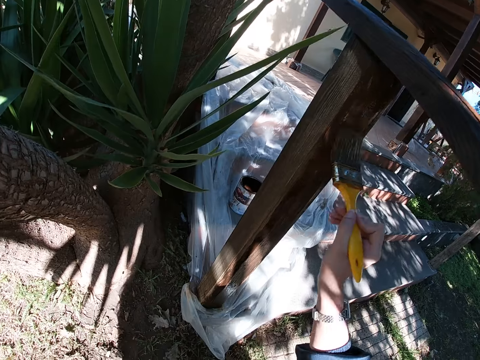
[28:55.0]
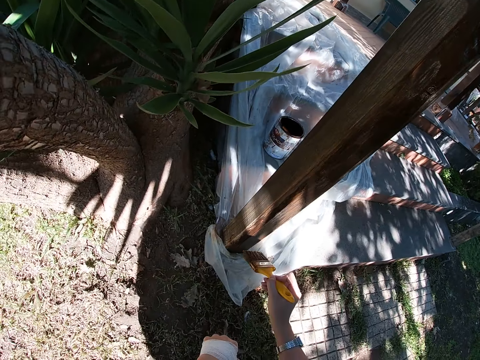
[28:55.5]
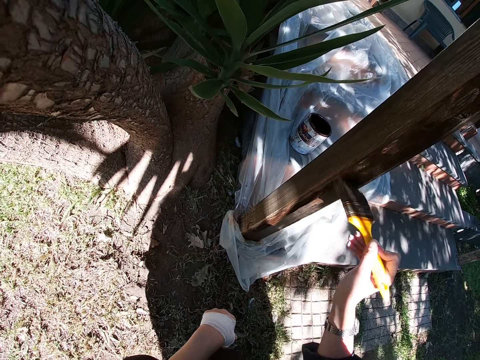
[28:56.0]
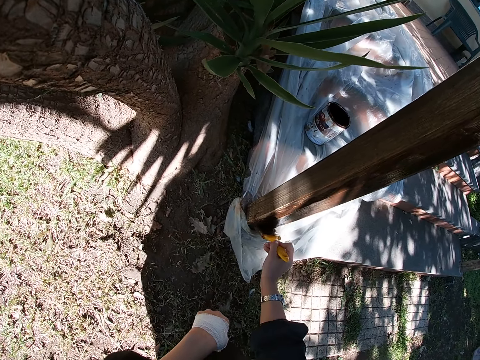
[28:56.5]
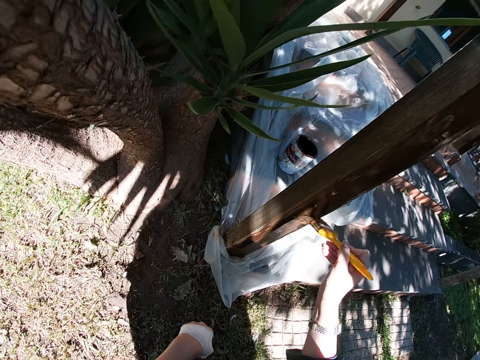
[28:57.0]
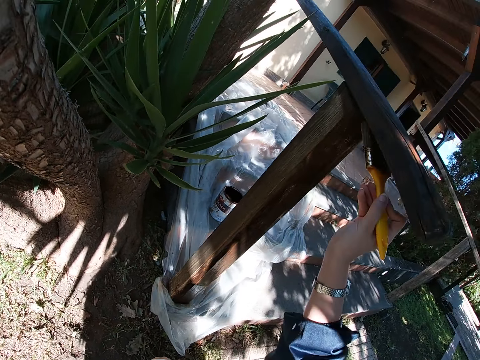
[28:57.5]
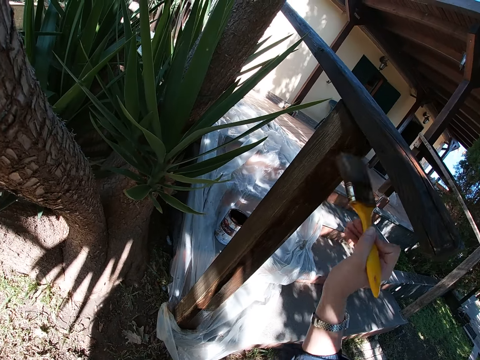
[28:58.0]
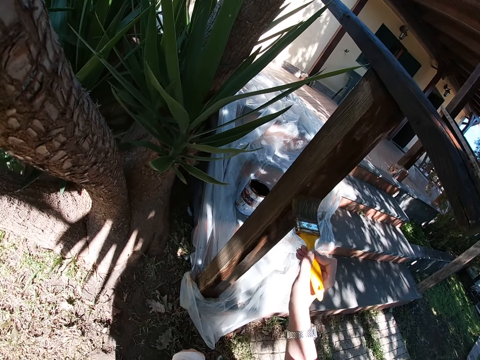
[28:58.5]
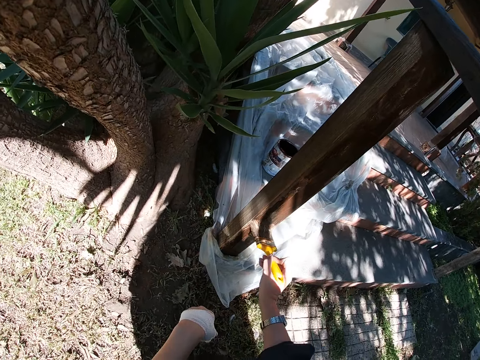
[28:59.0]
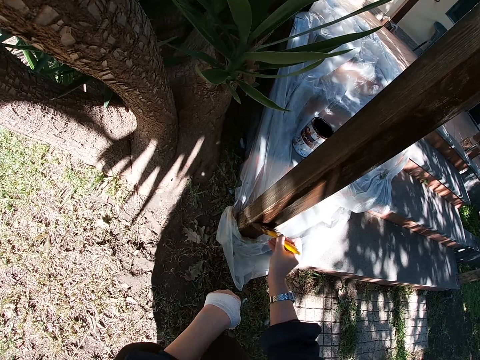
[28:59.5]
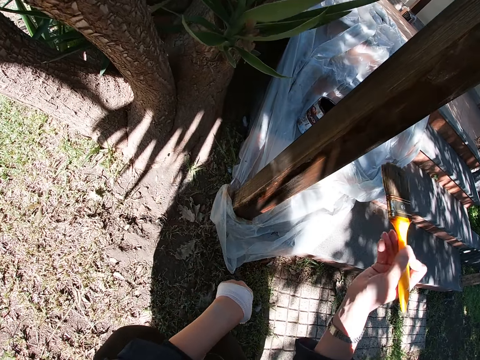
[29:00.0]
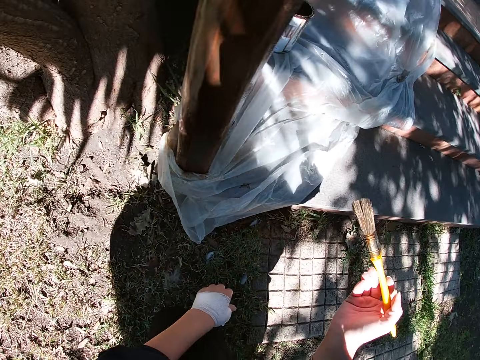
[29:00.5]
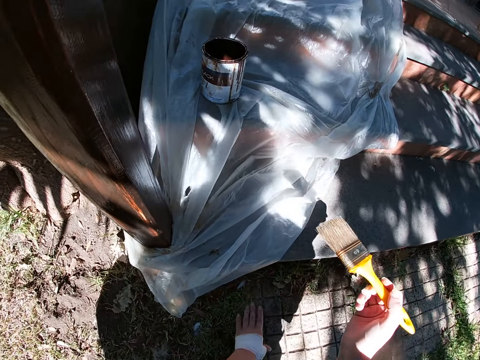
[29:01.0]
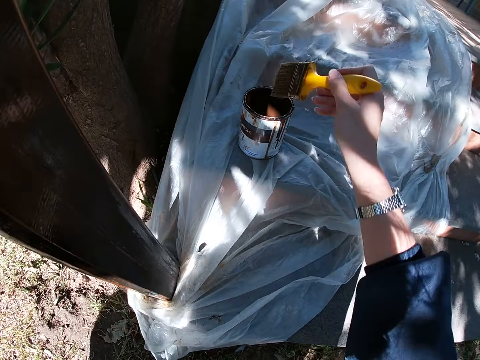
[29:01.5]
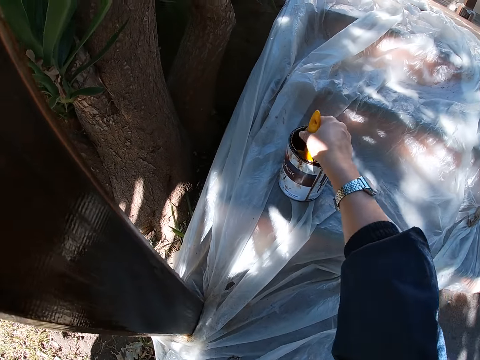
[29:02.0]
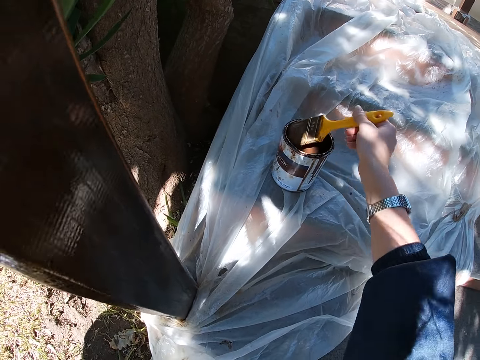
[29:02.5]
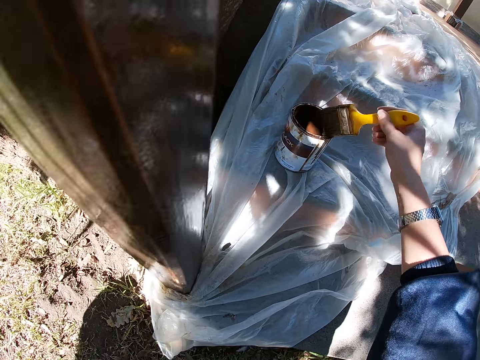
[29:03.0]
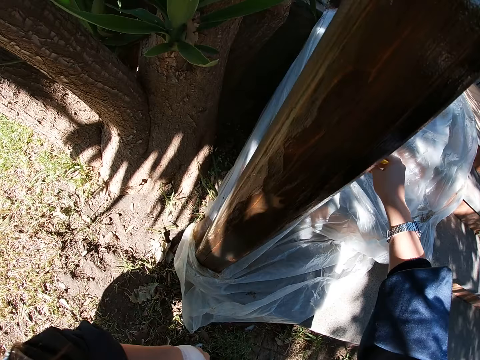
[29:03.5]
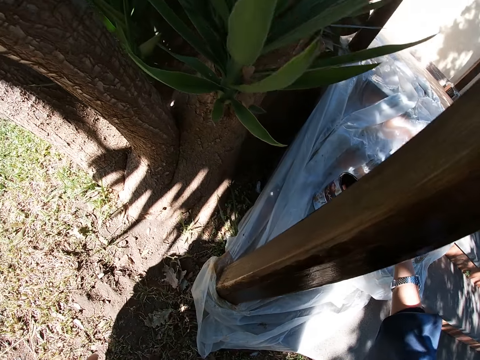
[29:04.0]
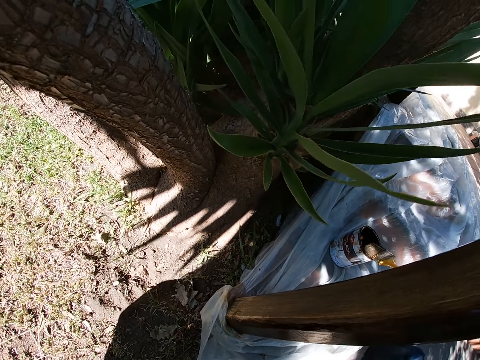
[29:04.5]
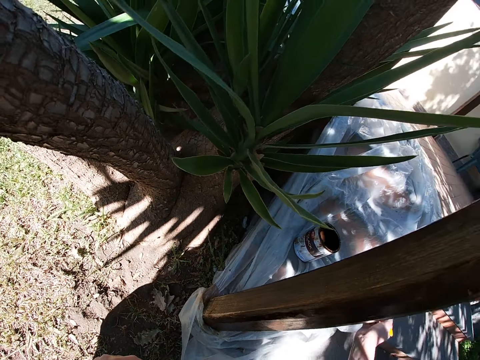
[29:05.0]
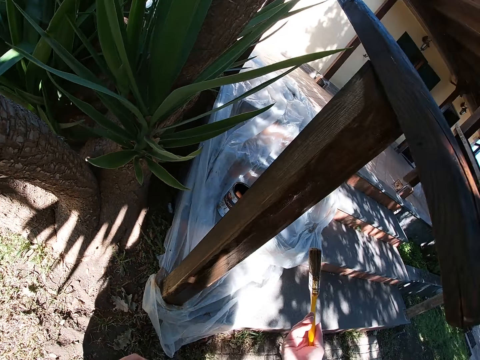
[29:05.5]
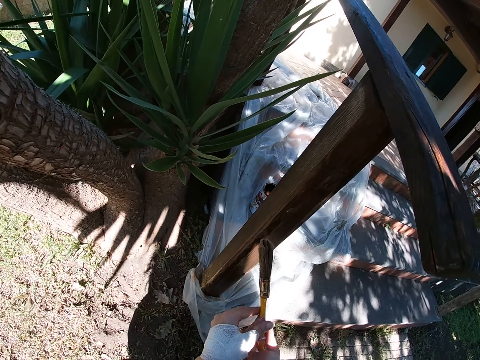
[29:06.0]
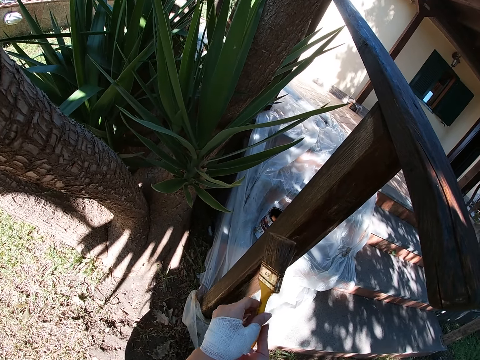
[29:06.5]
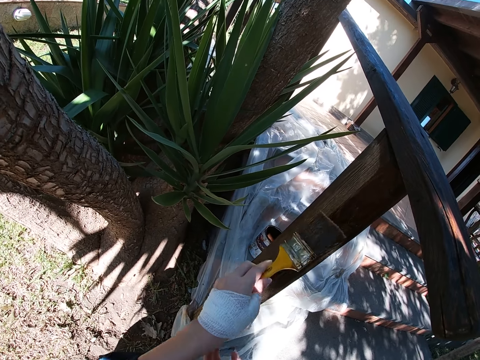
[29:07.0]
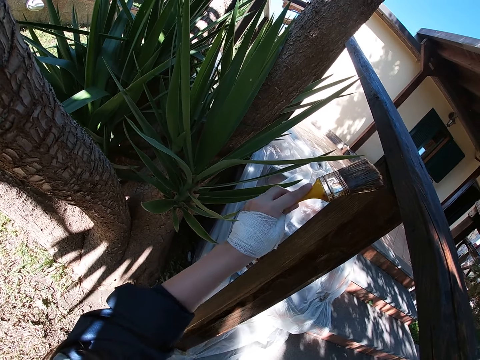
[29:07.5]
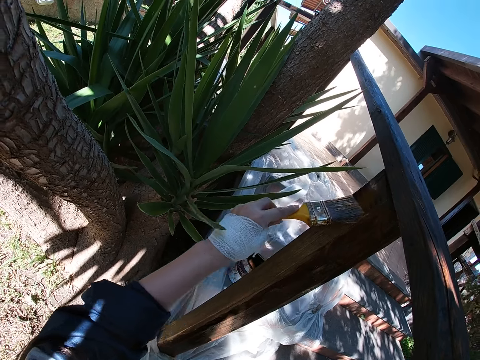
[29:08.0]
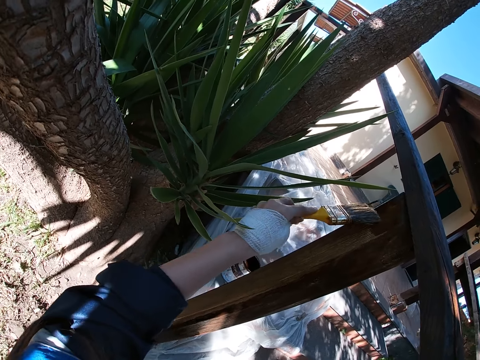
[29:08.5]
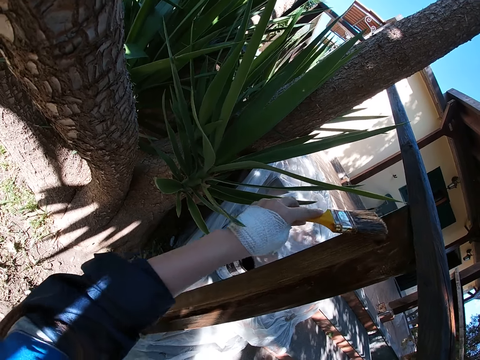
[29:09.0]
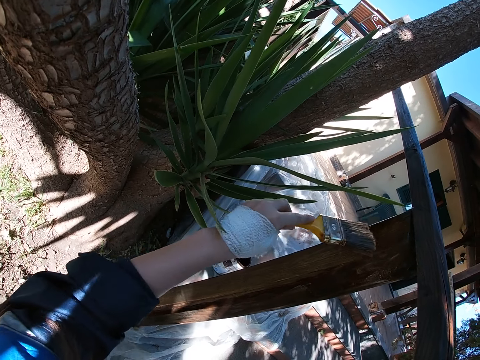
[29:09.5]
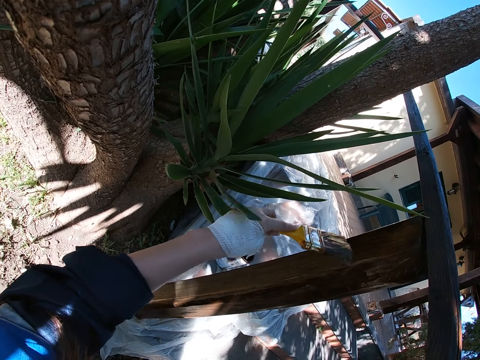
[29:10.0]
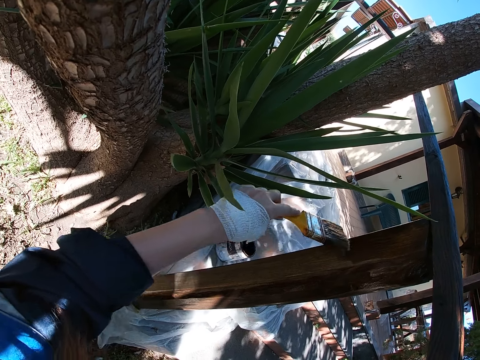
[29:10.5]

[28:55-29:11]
The camera wearer removes the paint brush from the wooden structure. They dip the paint brush in a container filled with paint. They take out the paint brush from the container of paint. They brush the paint brush against the mouth of the can of paint. They drip off paint from the paint brush. They lift up the paint brush from the can of paint. They change handling of the paint brush to the left hand. They paint the wooden structure with the paint.

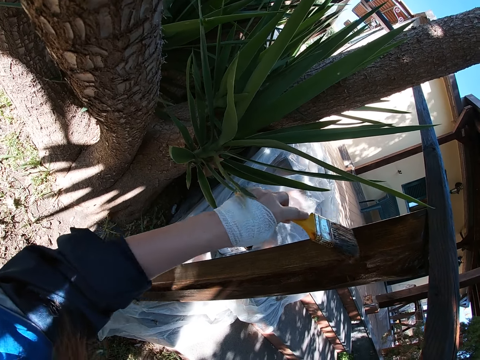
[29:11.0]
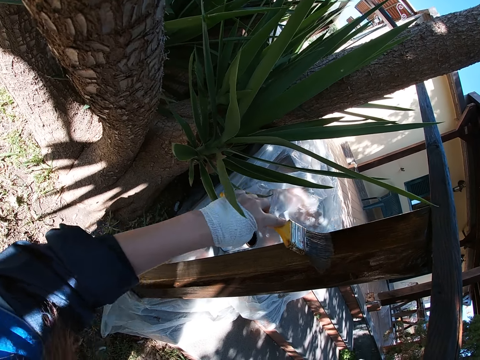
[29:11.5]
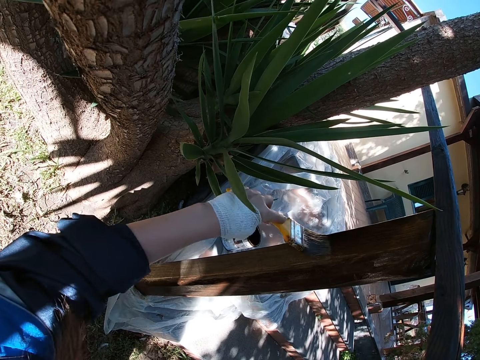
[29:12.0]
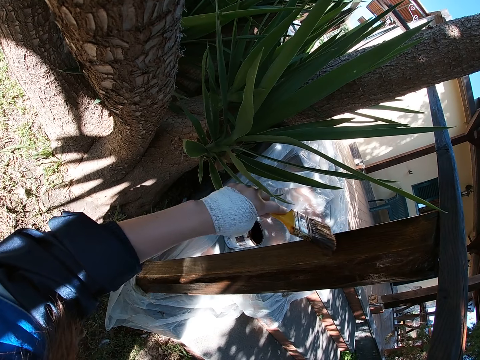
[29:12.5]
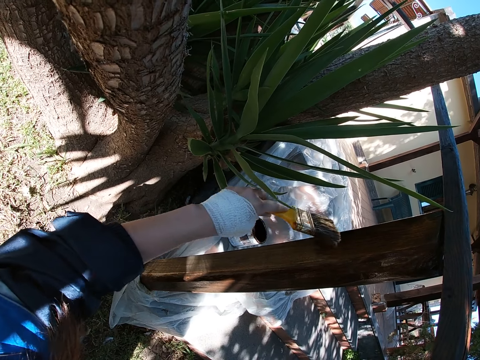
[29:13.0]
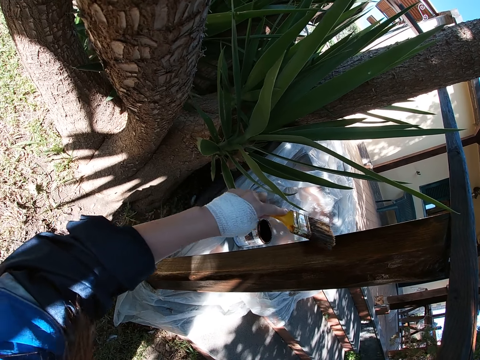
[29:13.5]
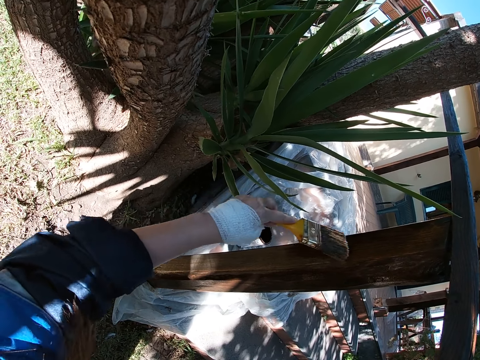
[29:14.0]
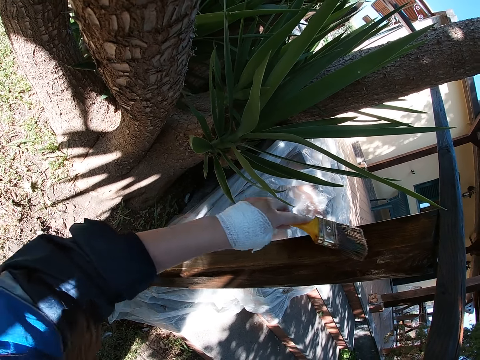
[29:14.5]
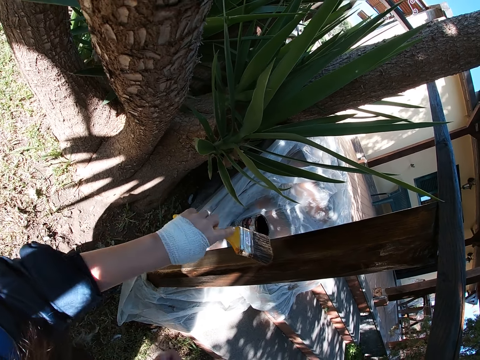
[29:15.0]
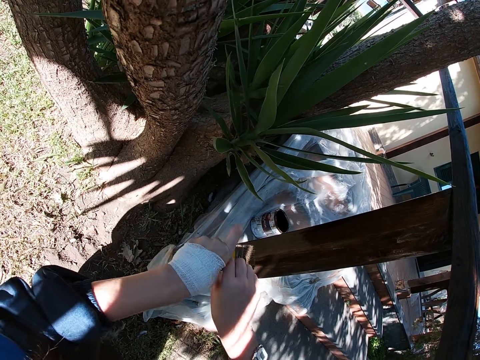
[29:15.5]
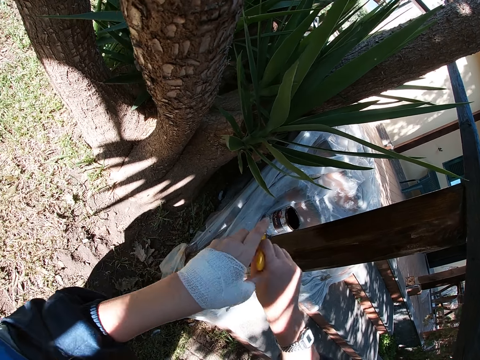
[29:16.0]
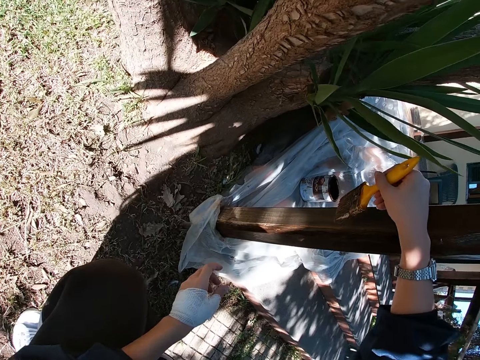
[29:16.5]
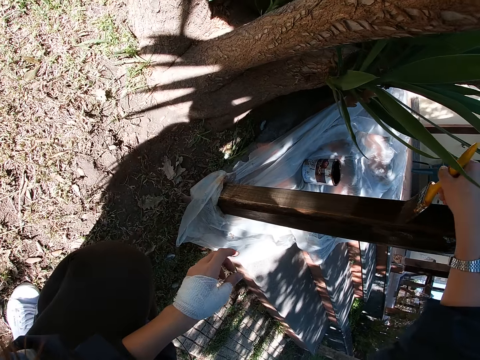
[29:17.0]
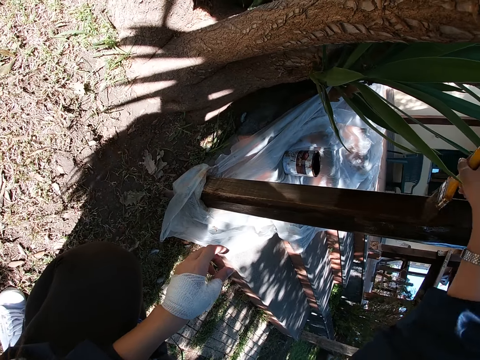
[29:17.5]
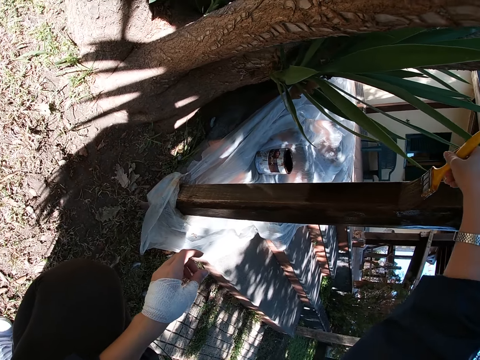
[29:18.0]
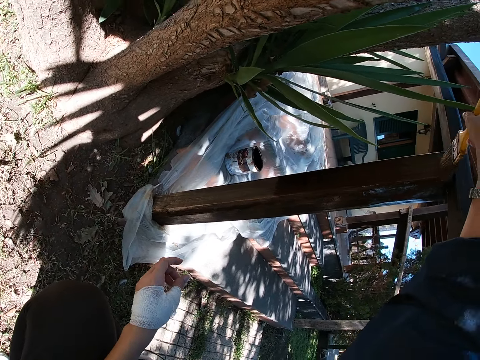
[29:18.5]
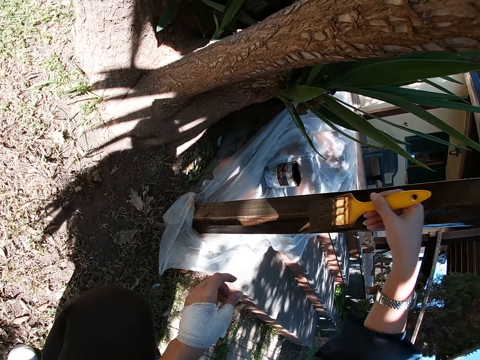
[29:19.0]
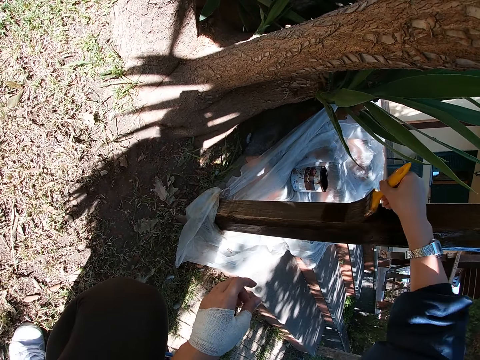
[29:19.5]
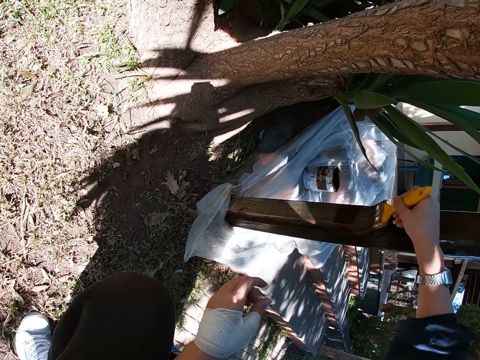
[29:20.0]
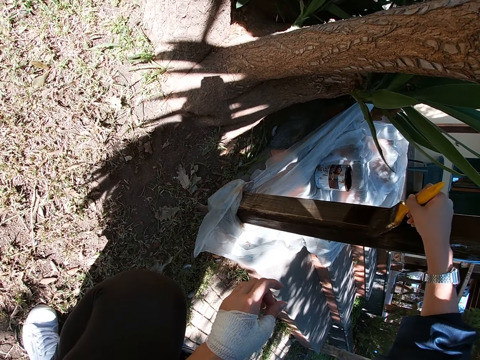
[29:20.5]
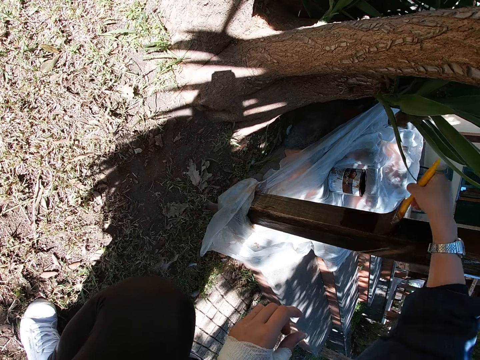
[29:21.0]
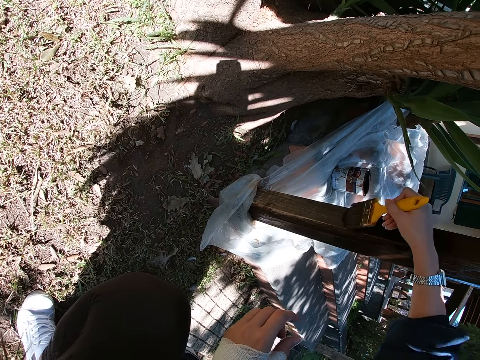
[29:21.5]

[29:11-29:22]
The camera wearer stops painting the frame of wood. She transfers the paint brush from her left hand to her right hand. She paints the wooden structure with the paint.
